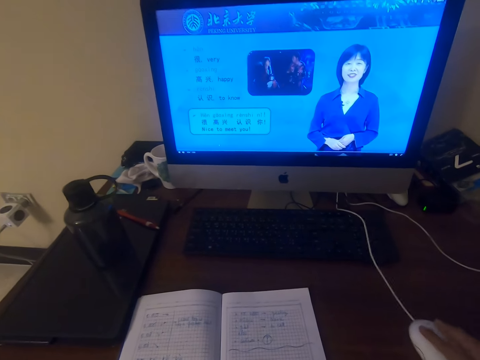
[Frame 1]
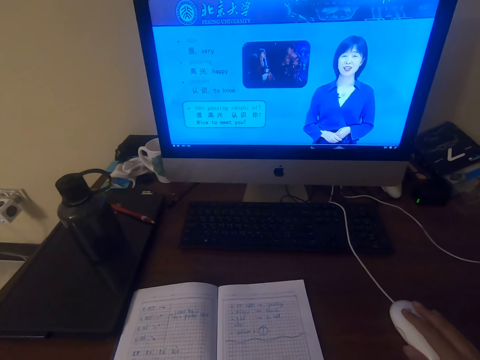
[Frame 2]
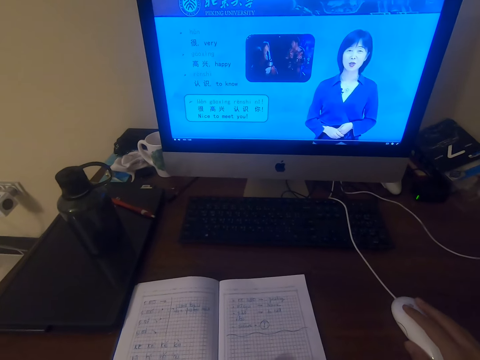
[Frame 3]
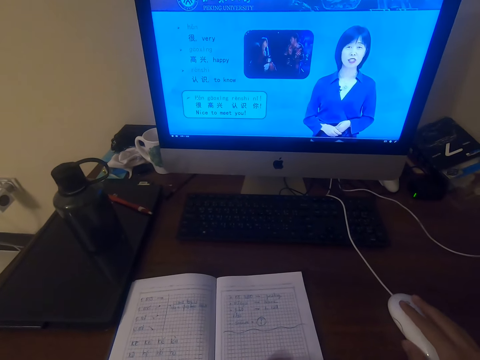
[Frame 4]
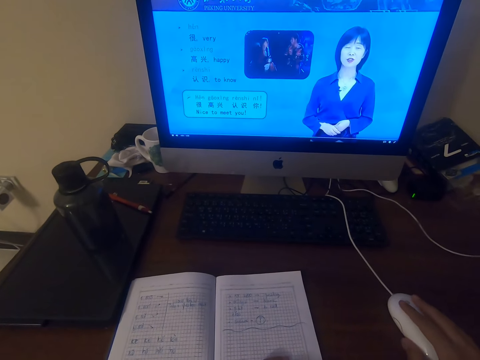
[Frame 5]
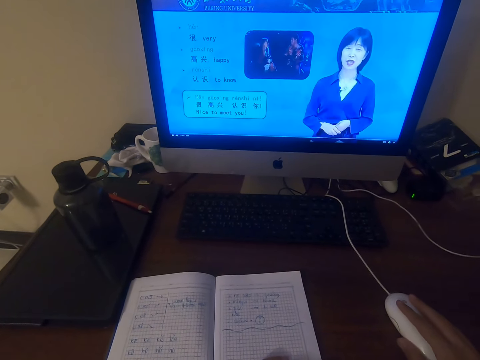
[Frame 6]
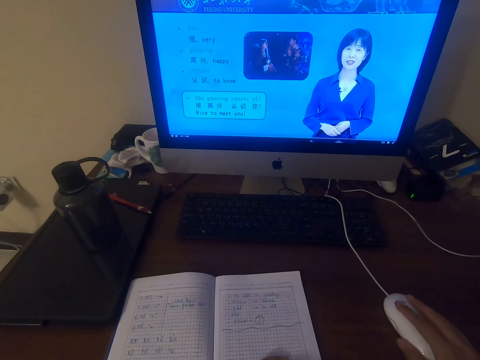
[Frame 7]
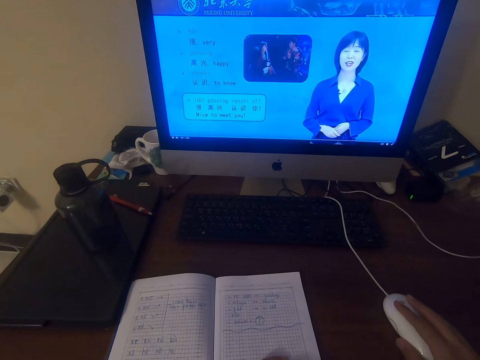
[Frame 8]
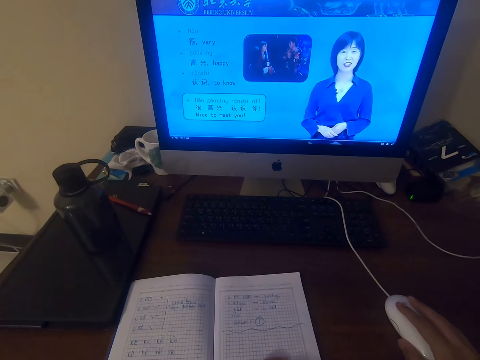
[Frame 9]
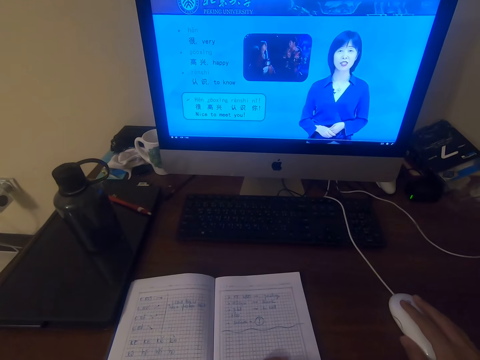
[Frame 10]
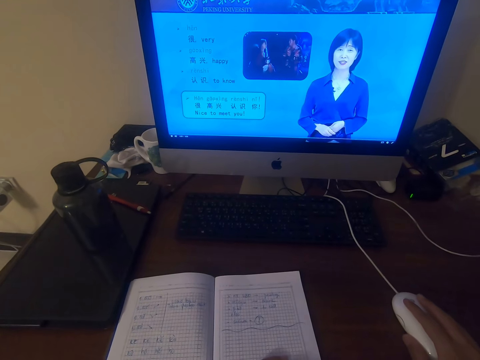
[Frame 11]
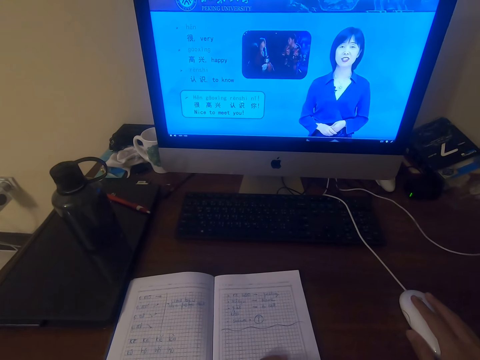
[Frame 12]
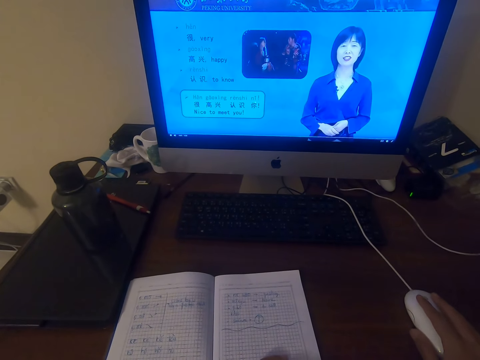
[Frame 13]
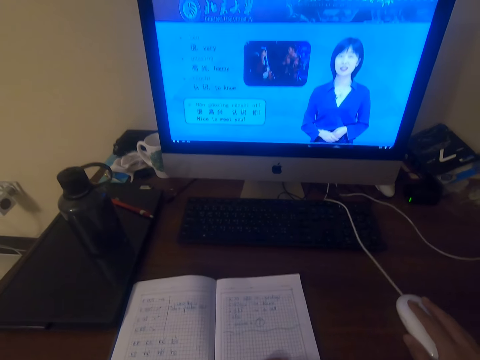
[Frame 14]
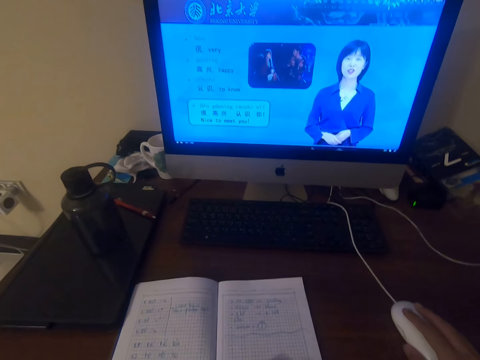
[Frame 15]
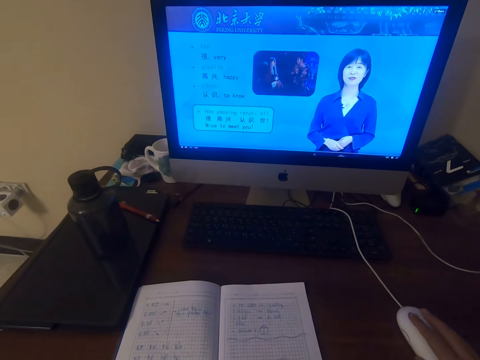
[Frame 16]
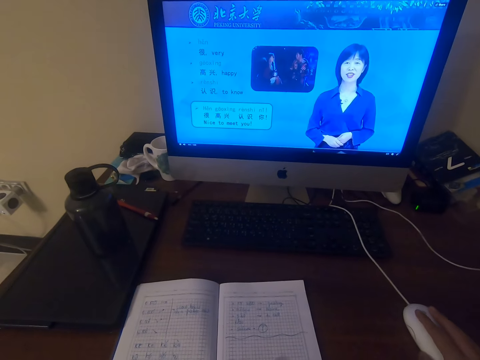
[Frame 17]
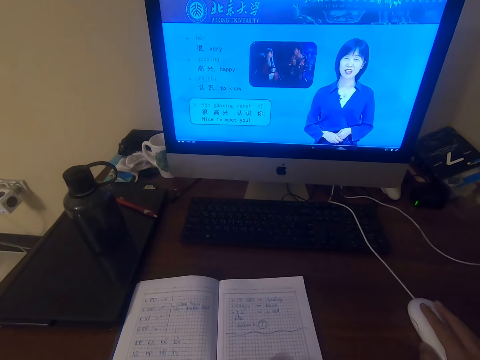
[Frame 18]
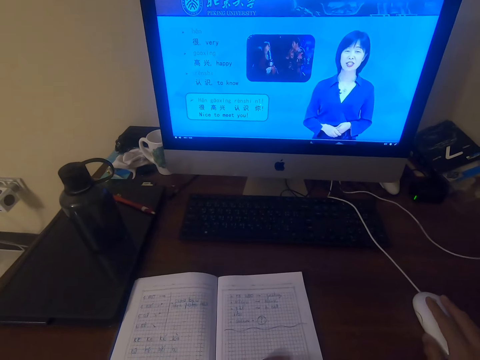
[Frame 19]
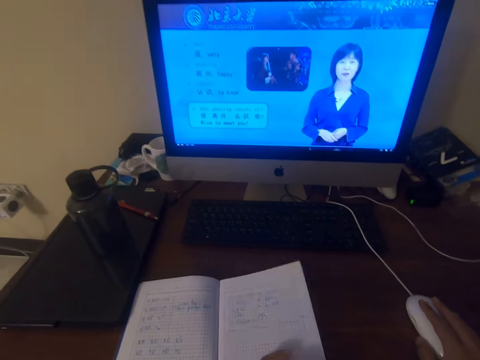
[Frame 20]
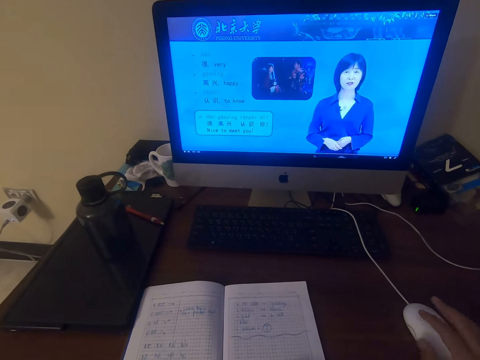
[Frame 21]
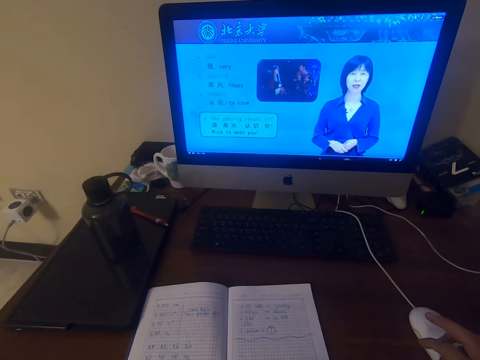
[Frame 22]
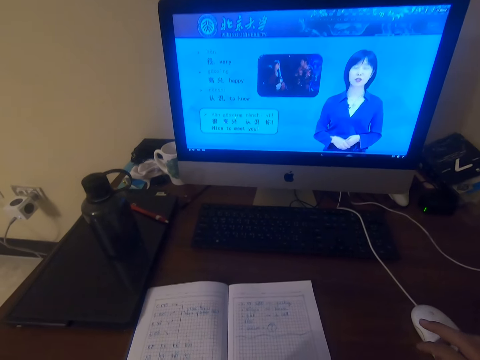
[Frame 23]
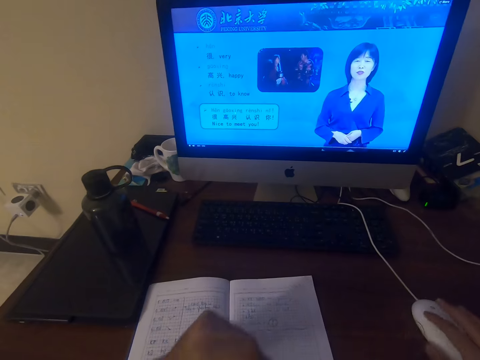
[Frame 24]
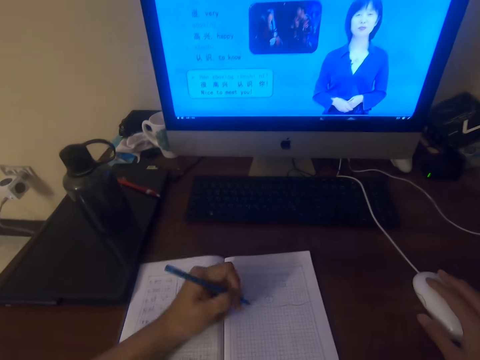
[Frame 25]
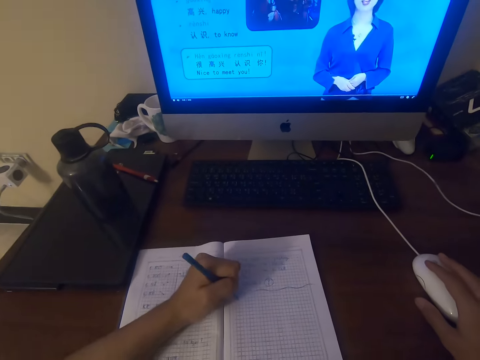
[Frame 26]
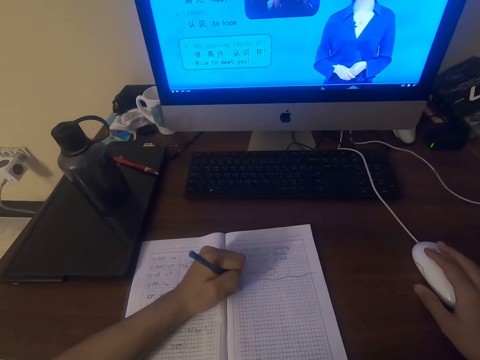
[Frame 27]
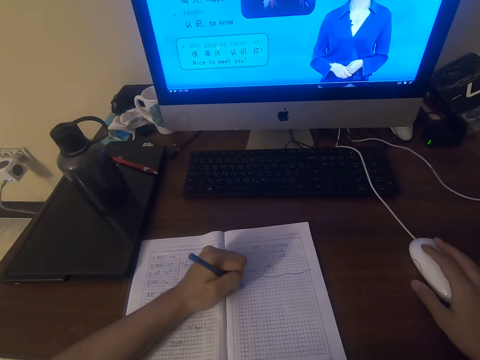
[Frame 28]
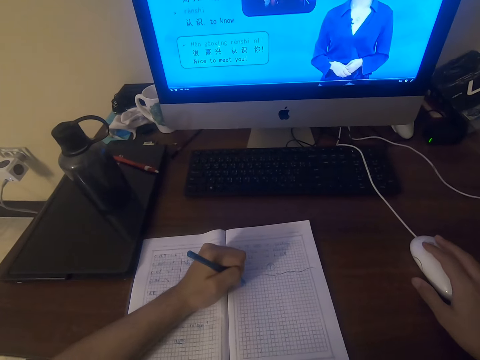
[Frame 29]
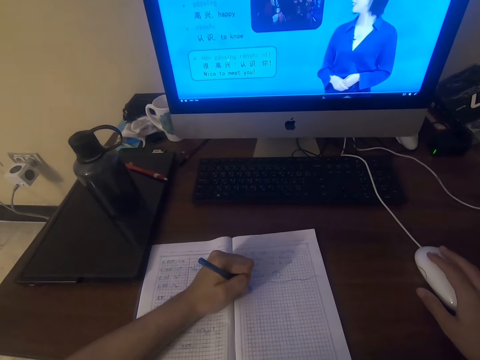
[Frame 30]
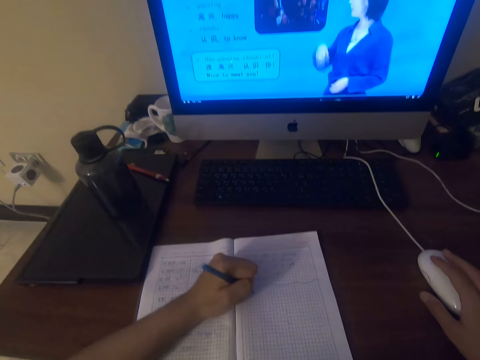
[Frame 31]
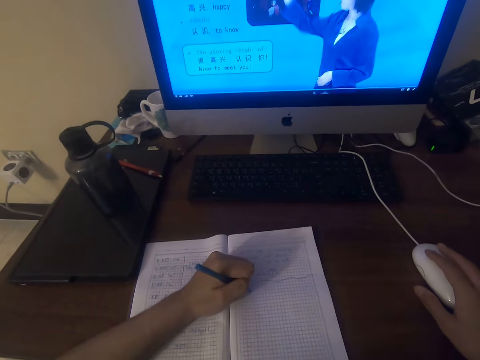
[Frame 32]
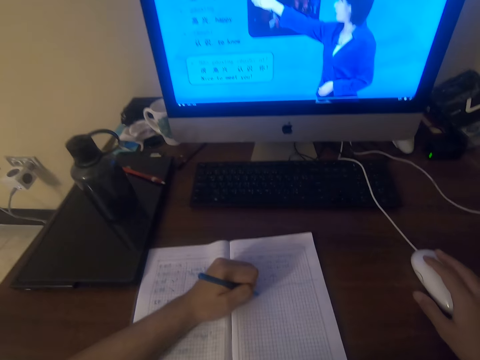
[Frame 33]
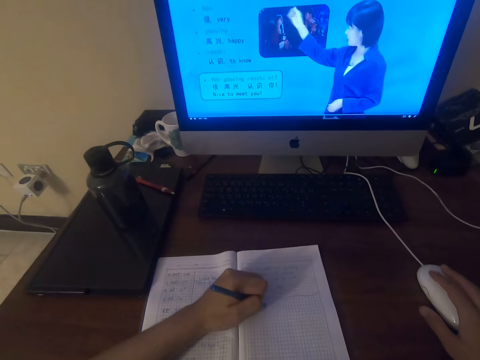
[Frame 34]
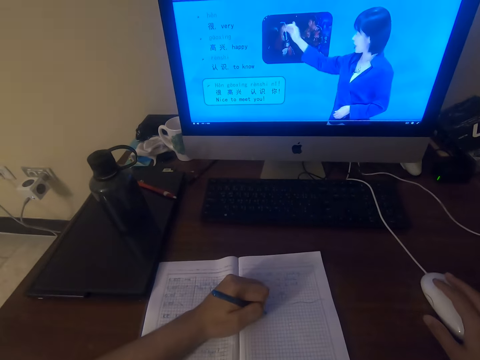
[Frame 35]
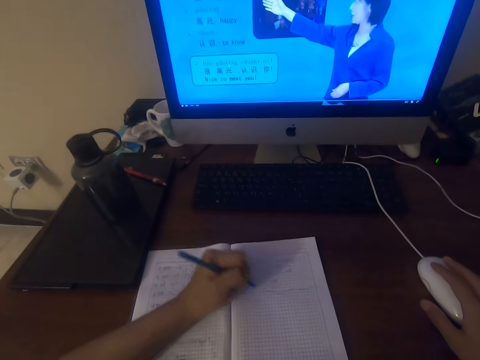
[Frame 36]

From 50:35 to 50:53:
The camera wearer operates the desktop on the table with a mouse. They write on the book with a pen.

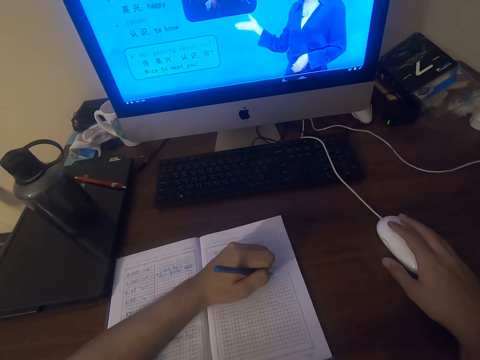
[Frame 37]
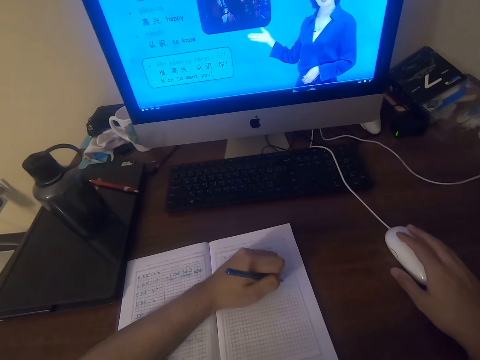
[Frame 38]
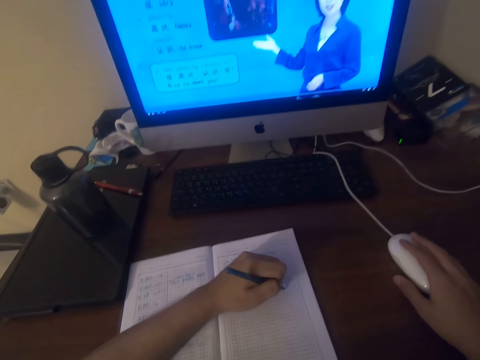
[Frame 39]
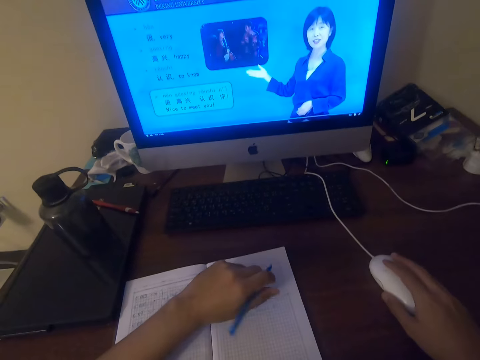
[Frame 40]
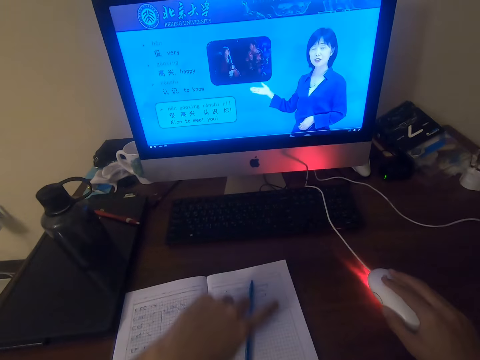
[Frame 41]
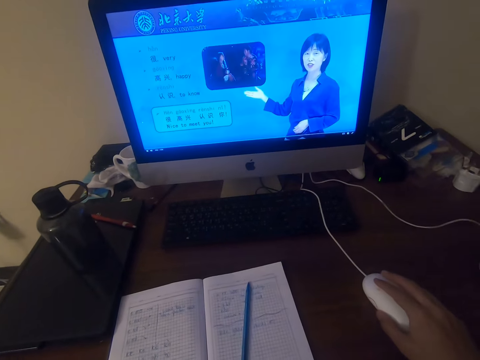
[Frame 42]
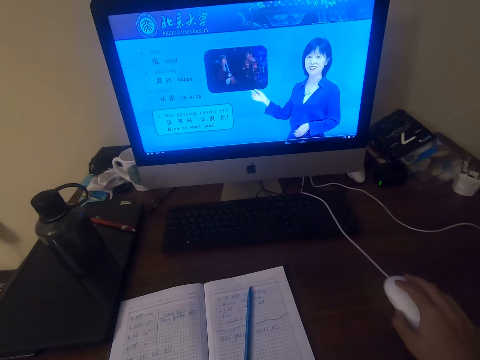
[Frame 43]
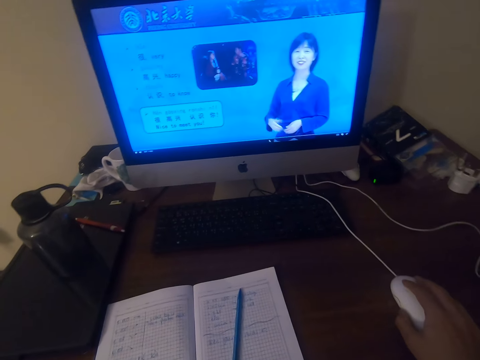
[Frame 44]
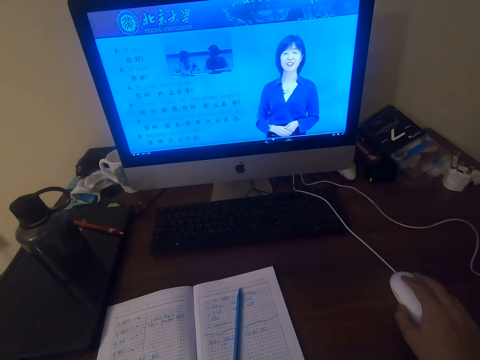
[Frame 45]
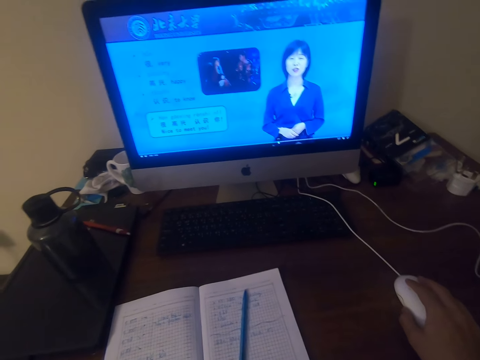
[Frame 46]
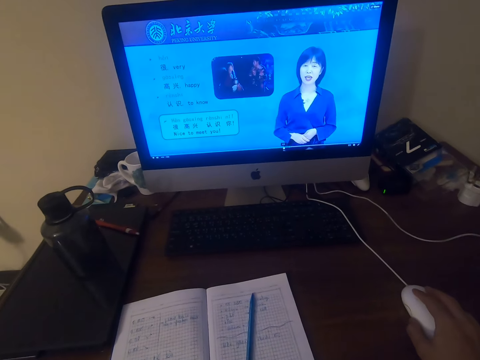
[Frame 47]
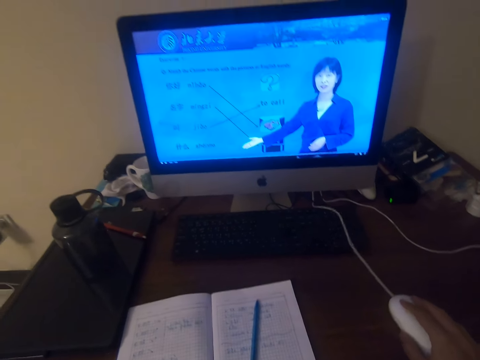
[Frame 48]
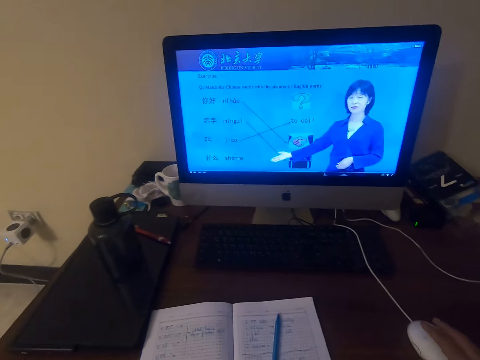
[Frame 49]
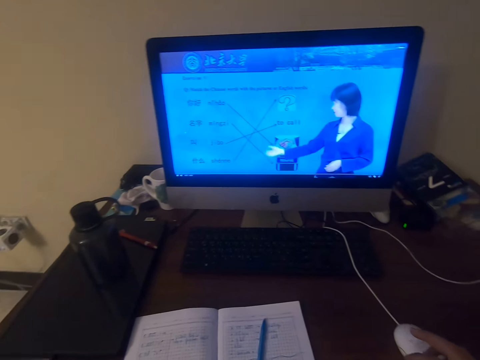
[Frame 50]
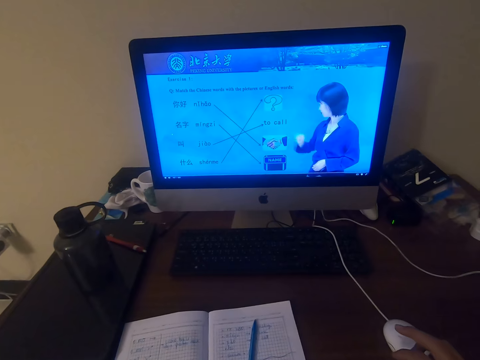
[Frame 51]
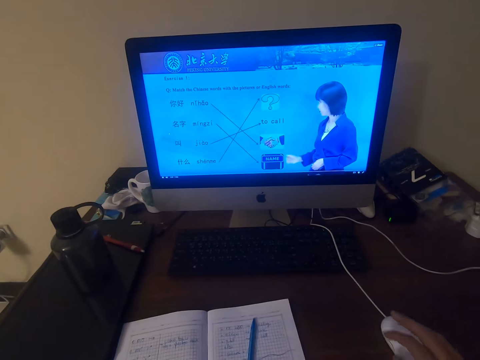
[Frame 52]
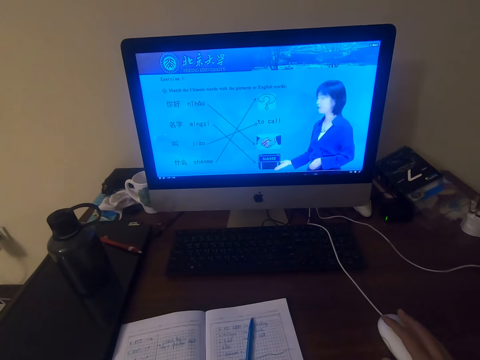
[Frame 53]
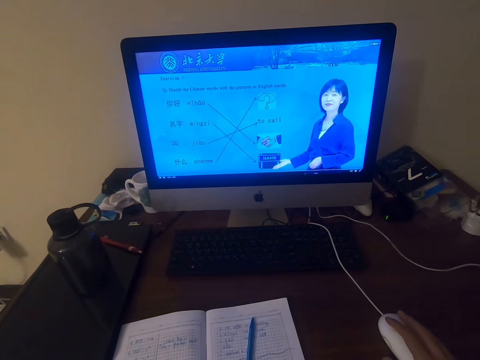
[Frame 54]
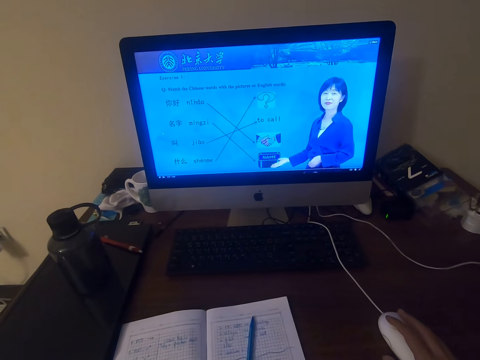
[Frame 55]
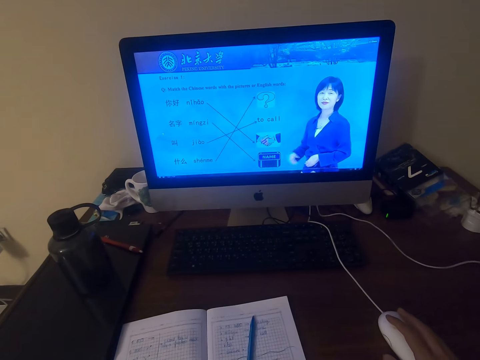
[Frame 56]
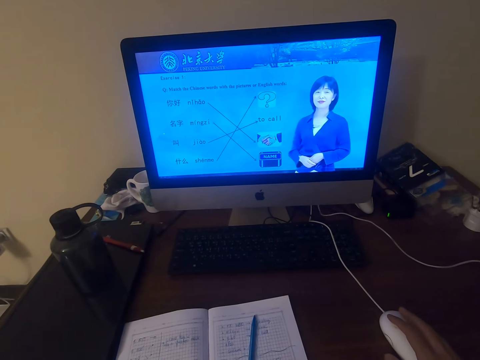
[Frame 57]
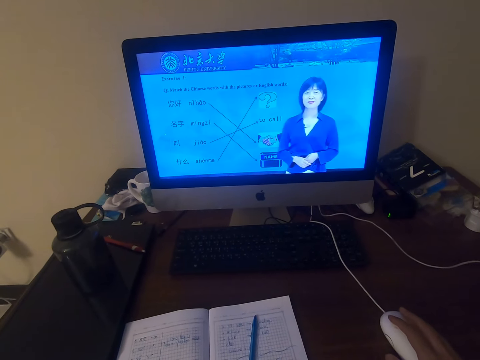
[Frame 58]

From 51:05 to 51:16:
The camera wearer puts the pen on the book. They operate the desktop on the table with a mouse.
